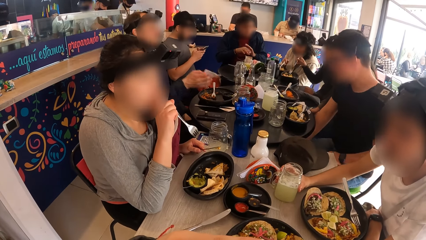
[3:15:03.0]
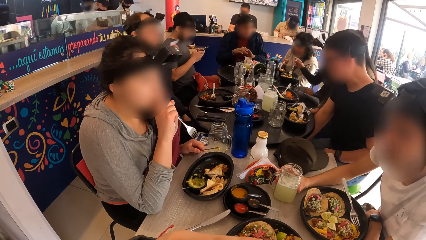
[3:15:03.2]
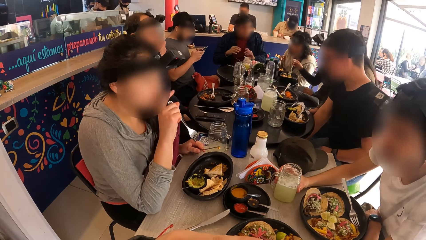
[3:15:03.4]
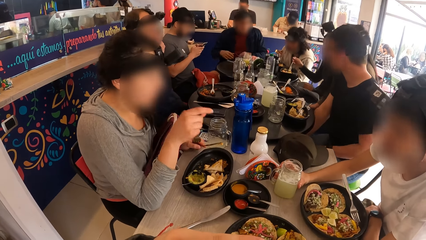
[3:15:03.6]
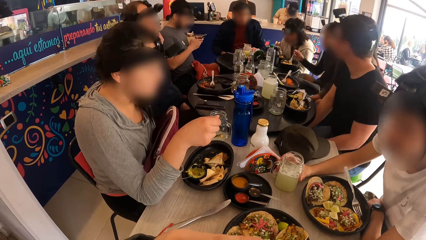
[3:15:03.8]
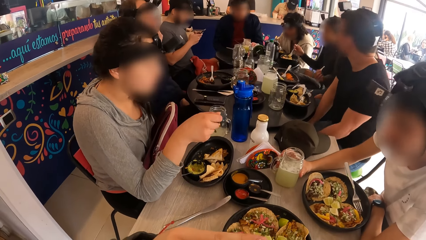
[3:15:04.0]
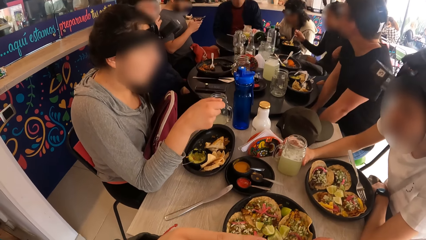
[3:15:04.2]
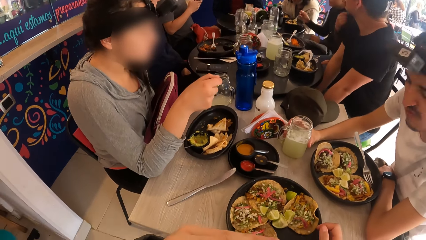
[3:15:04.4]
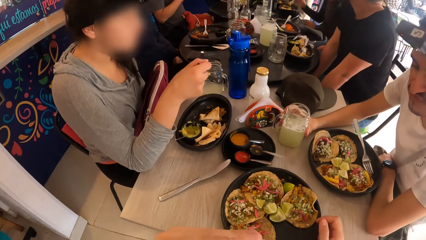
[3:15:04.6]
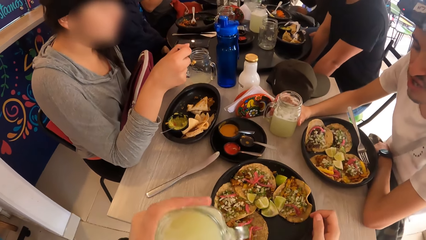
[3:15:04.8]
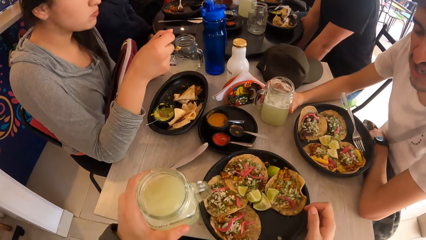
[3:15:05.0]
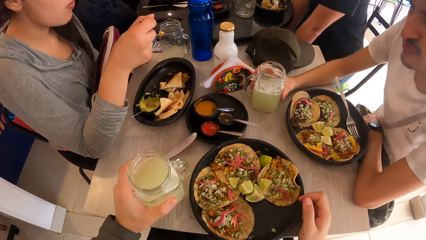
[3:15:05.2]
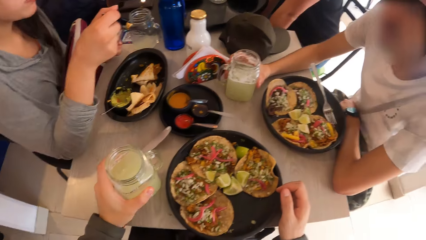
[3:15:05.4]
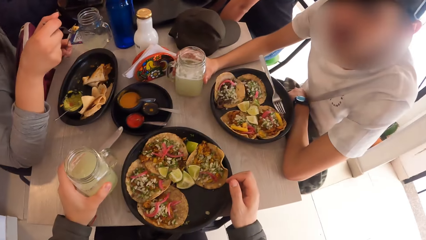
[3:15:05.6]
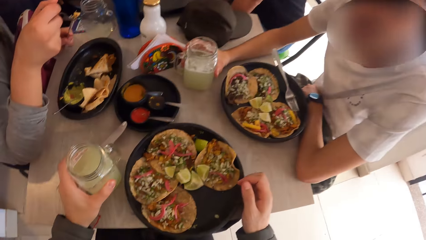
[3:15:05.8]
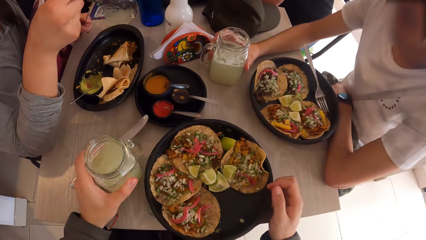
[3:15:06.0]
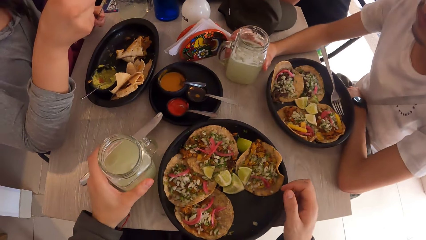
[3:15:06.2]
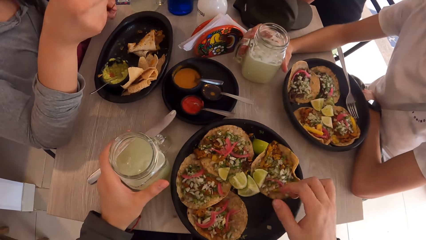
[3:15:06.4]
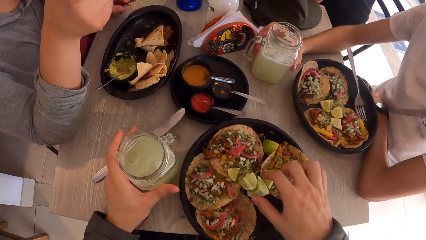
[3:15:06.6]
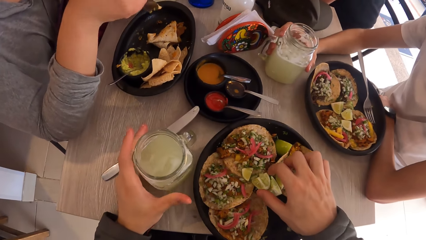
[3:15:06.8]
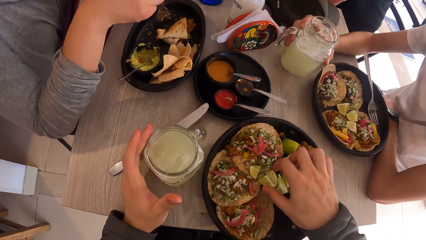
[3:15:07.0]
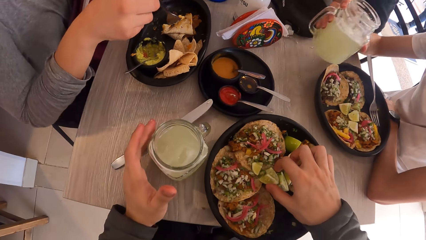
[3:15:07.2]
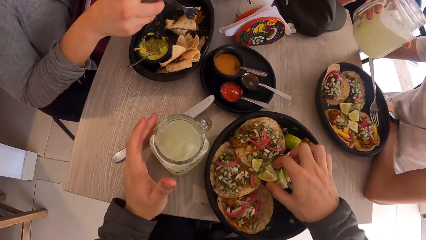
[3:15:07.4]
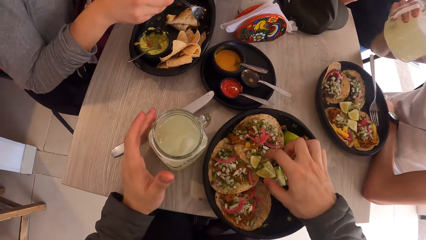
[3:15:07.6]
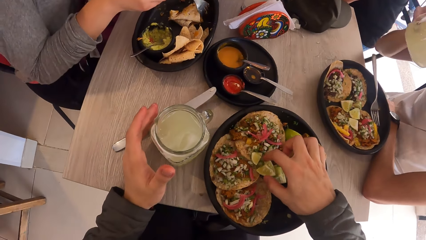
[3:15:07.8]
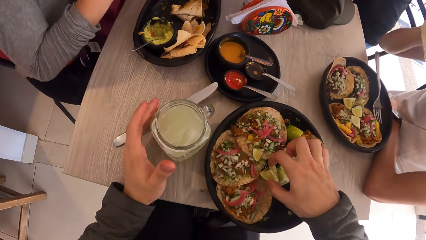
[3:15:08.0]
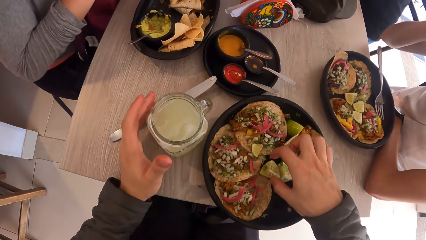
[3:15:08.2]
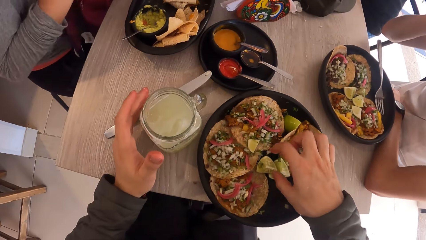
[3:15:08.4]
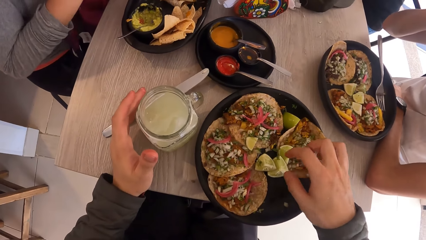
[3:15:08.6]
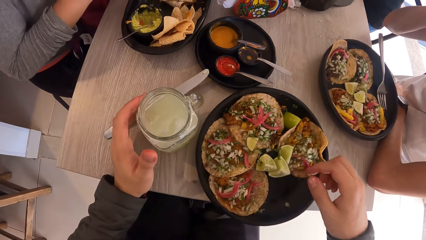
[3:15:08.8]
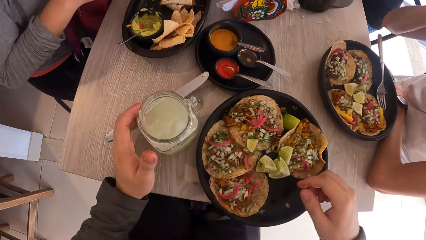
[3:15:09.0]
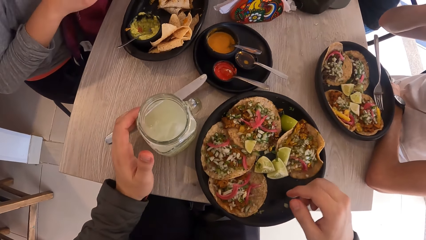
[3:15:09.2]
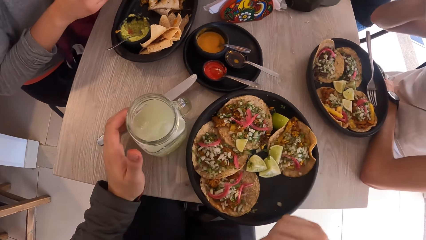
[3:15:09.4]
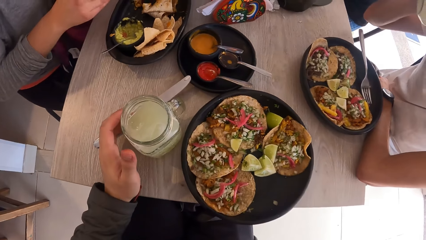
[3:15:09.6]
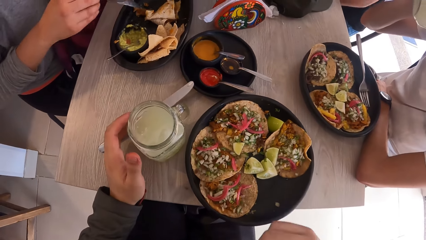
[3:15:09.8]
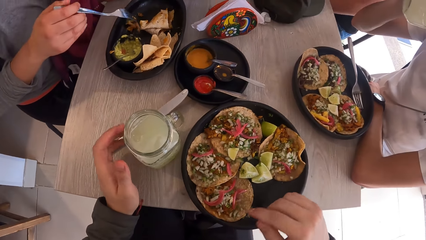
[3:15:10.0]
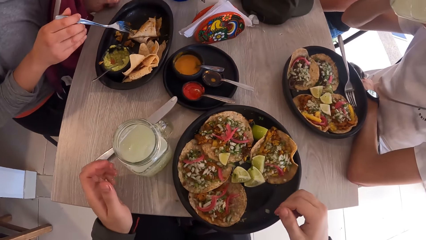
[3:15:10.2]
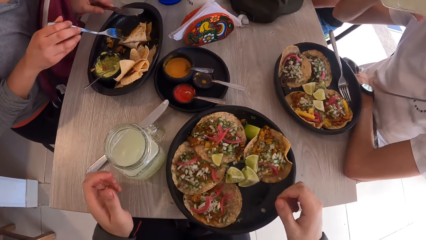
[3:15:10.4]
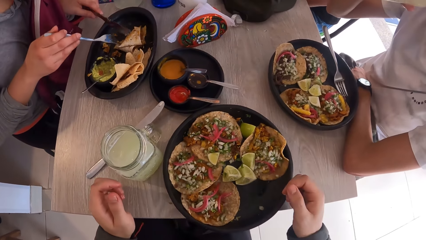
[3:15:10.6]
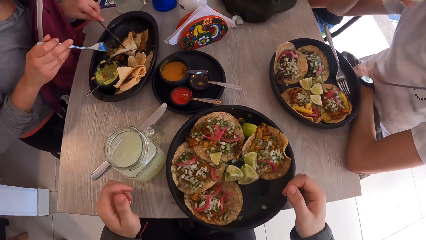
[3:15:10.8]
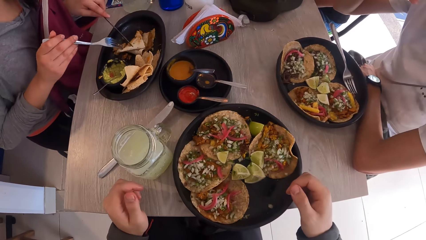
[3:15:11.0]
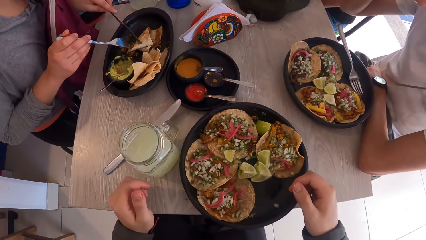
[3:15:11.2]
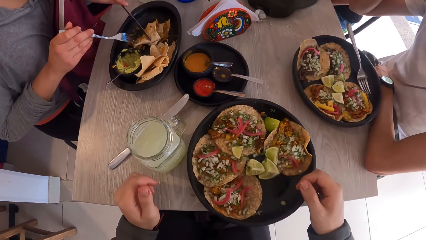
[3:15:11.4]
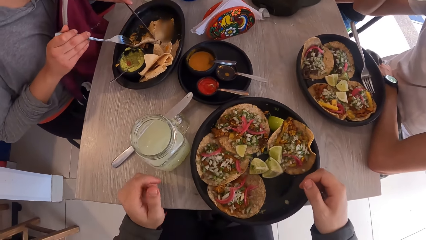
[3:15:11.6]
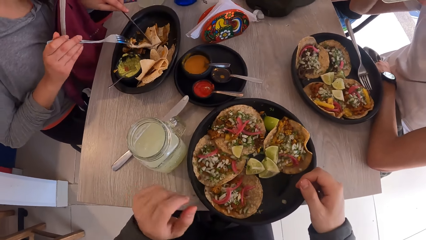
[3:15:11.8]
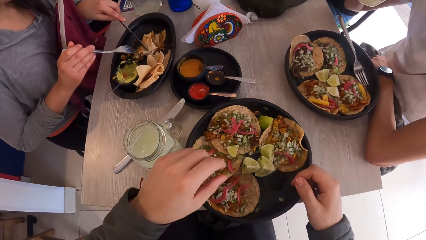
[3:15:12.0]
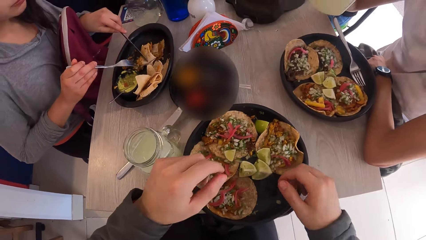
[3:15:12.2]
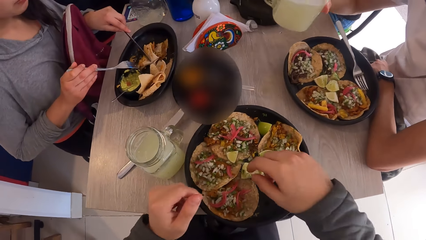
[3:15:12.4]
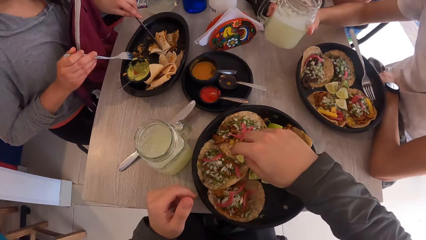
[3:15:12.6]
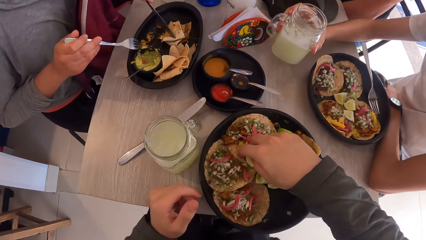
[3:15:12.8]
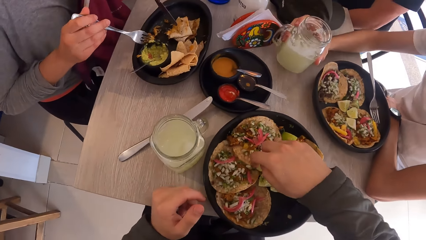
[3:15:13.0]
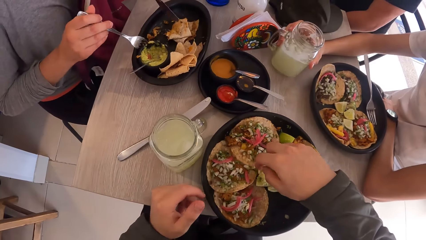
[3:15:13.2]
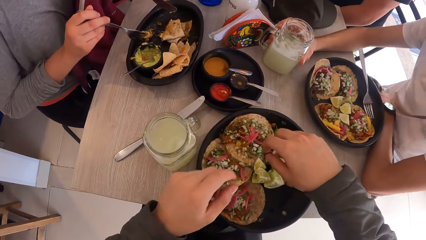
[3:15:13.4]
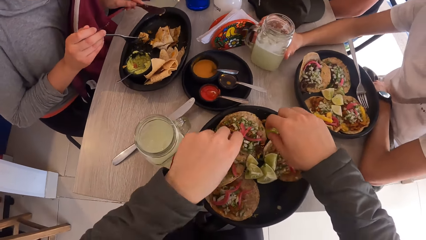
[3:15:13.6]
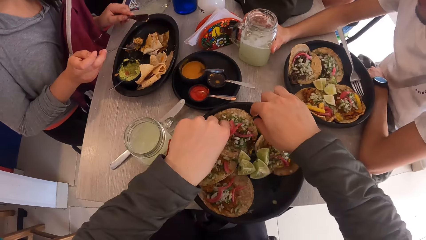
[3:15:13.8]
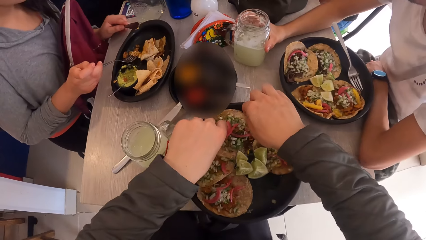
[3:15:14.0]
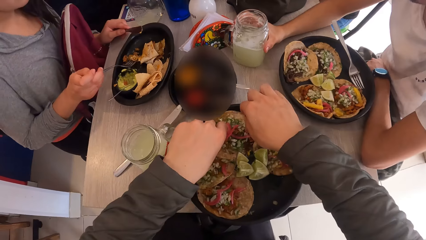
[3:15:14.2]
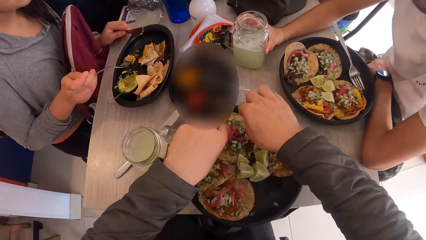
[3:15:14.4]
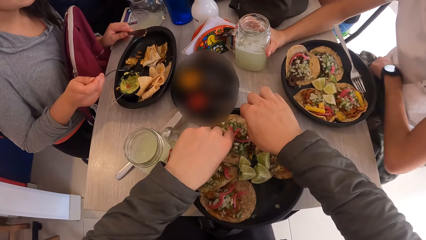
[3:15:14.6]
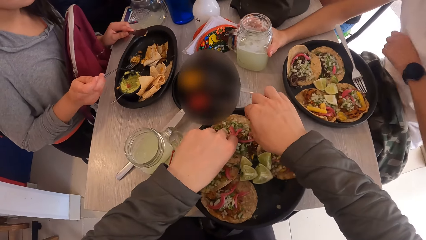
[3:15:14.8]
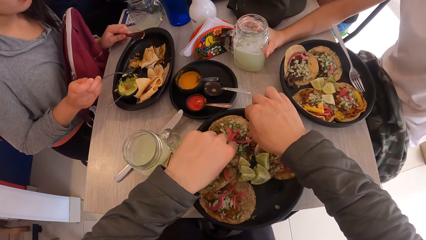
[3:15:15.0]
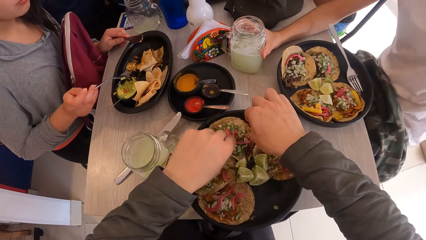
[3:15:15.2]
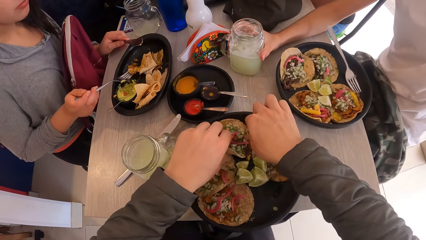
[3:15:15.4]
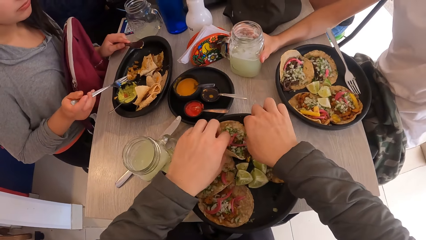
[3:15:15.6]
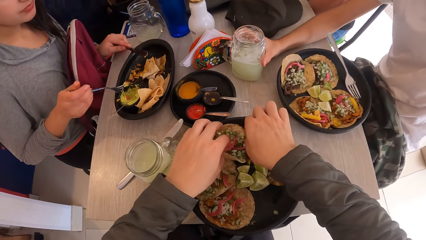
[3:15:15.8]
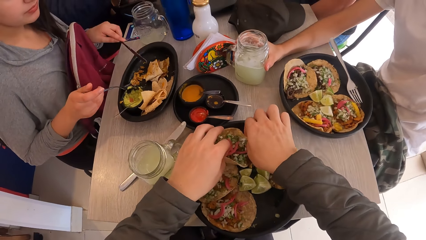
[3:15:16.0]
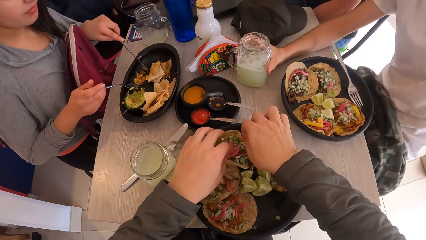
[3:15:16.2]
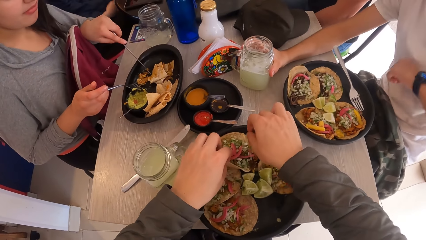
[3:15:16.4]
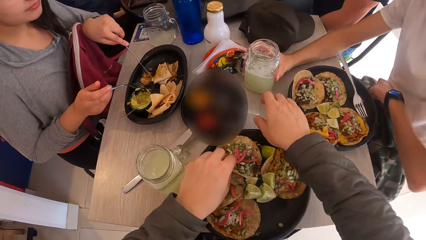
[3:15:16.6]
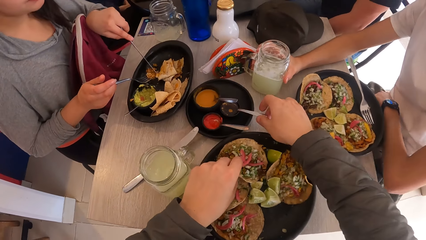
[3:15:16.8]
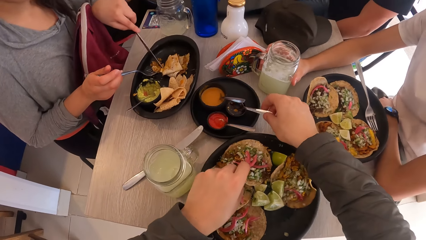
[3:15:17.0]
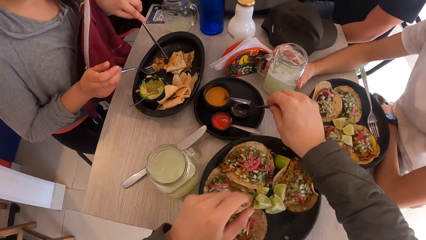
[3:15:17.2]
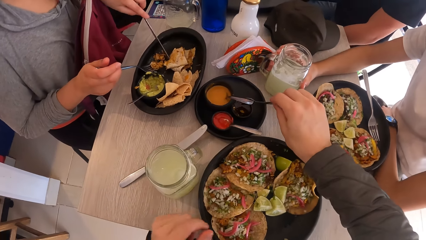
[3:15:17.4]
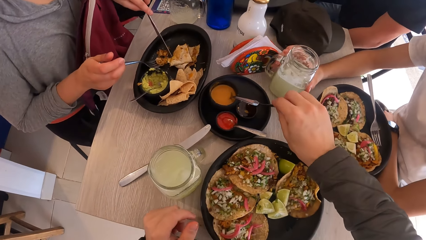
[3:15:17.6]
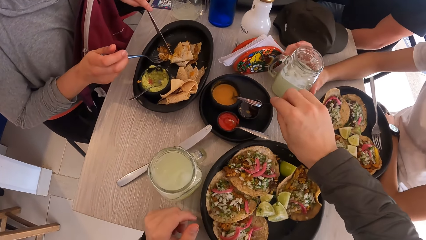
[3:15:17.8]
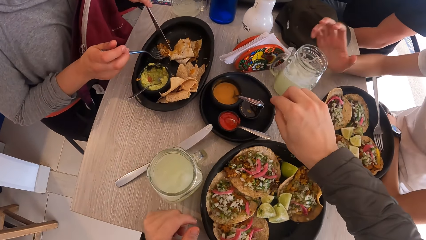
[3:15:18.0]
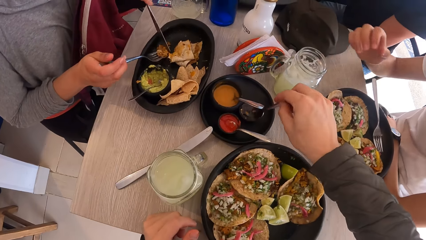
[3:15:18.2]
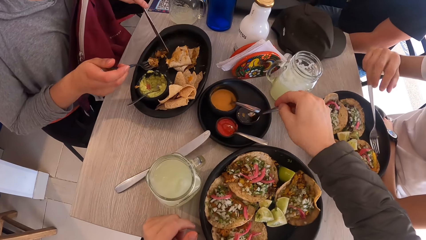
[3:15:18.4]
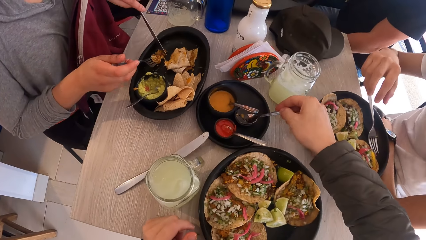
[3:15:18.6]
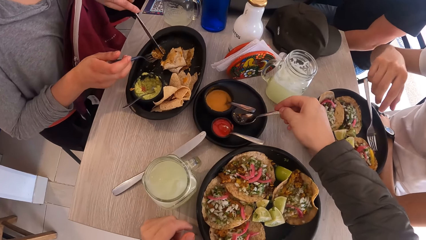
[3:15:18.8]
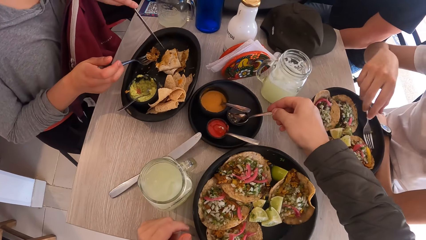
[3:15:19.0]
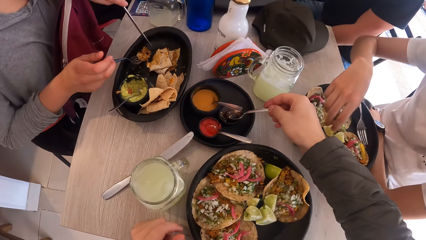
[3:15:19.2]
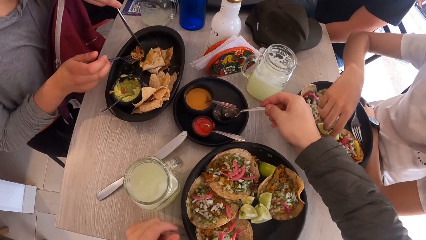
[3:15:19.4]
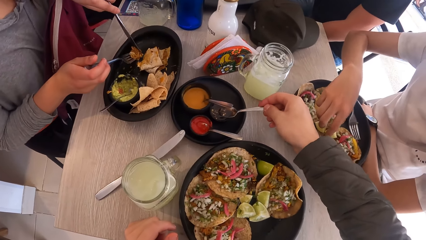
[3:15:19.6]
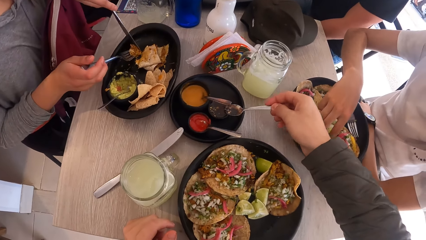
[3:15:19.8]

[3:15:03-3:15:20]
A woman puts her hand on her mouth. The camera wearer drops the mug of juice on the table with his left hand. The man takes the mug of juice from the table with his right hand. The camera wearer moves a piece of lemon. The man drinks juice from the mug with his right hand. The woman scoops food with a fork. The camera wearer looks around. The woman holds a flat bread with a knife and scoops the food with the fork. The camera wearer moves the piece of lemon. The man drops the mug of juice on the table with his right hand. The camera wearer folds the flat bread. The man moves his hand. The woman moves the food with the knife. The camera wearer picks a spoon and takes sauce from a black cup on the table with the spoon with his right hand. The man puts his hand on the table.
